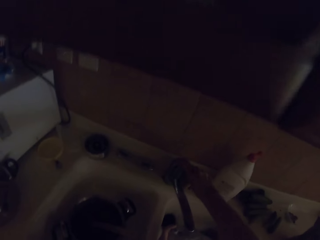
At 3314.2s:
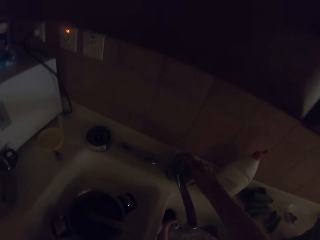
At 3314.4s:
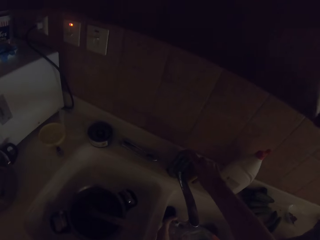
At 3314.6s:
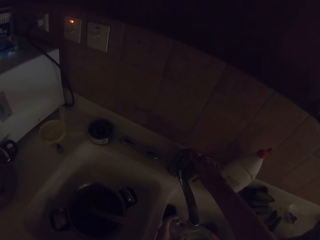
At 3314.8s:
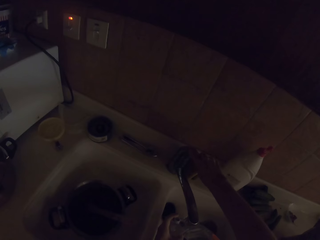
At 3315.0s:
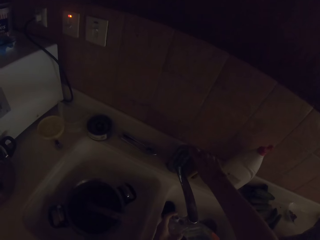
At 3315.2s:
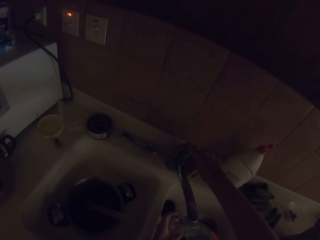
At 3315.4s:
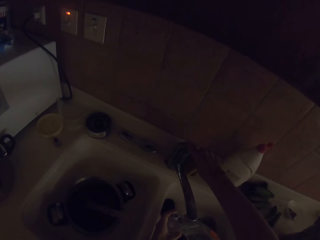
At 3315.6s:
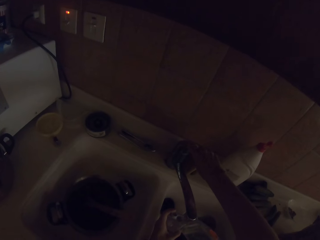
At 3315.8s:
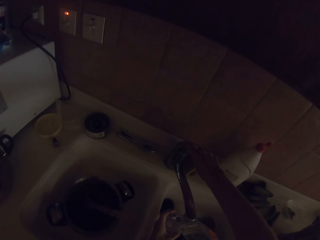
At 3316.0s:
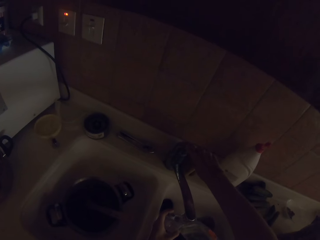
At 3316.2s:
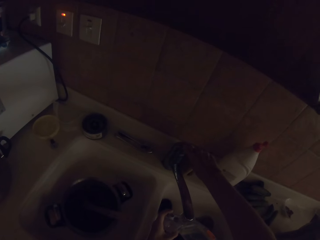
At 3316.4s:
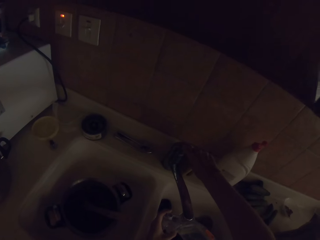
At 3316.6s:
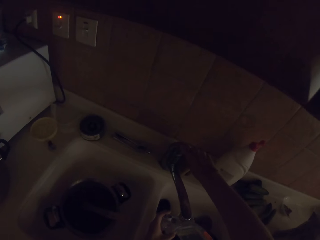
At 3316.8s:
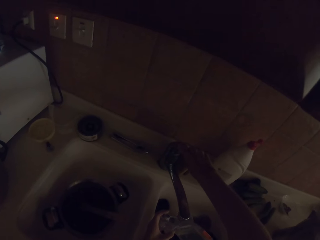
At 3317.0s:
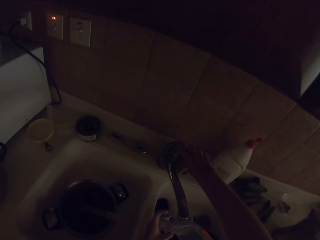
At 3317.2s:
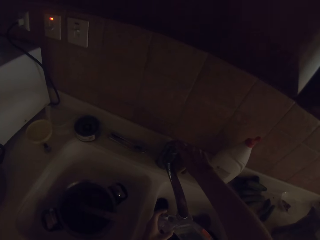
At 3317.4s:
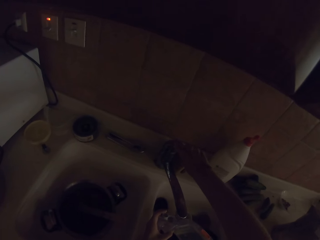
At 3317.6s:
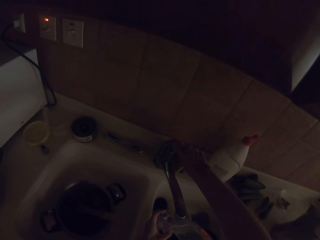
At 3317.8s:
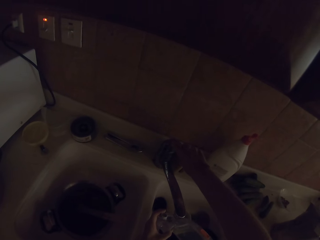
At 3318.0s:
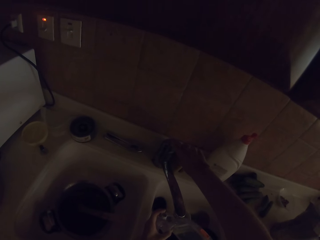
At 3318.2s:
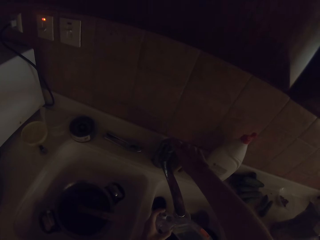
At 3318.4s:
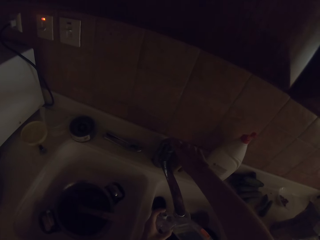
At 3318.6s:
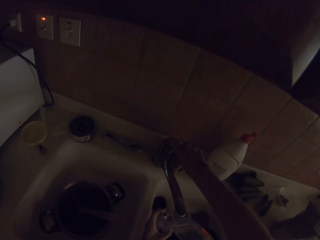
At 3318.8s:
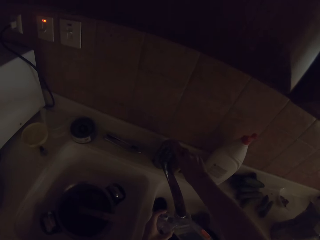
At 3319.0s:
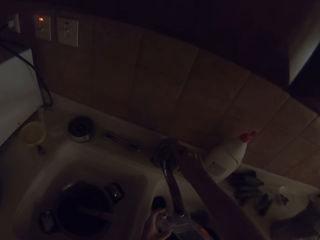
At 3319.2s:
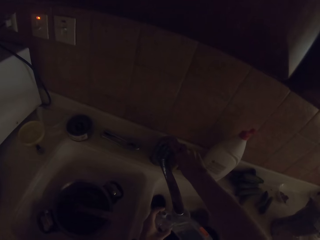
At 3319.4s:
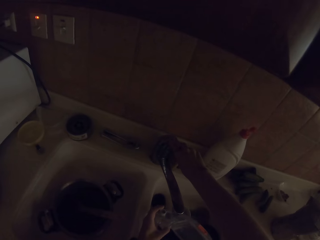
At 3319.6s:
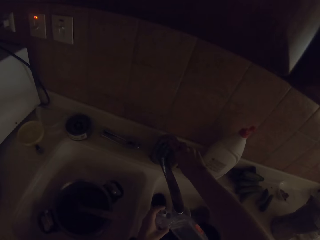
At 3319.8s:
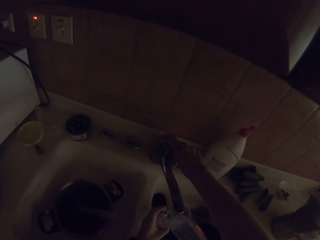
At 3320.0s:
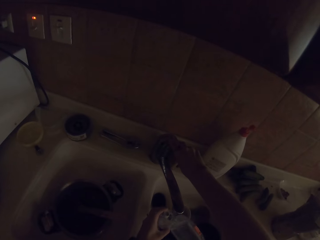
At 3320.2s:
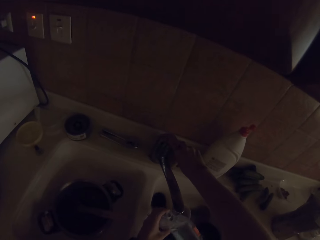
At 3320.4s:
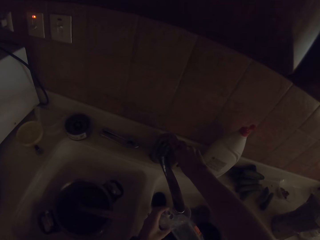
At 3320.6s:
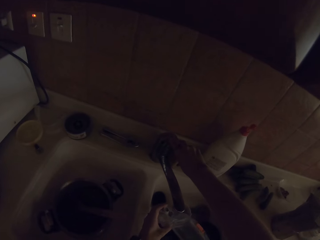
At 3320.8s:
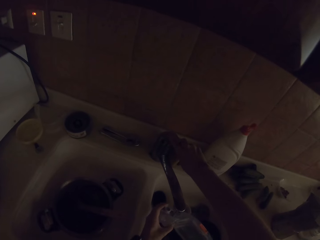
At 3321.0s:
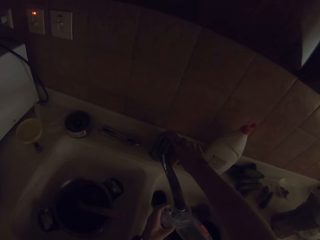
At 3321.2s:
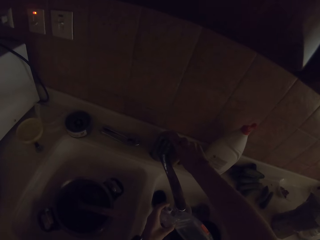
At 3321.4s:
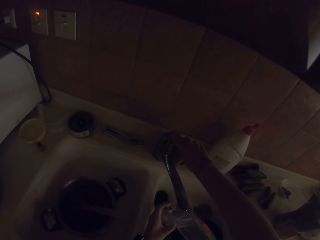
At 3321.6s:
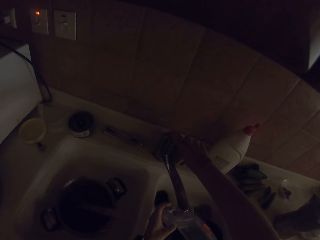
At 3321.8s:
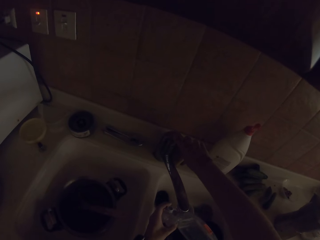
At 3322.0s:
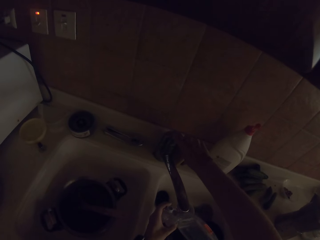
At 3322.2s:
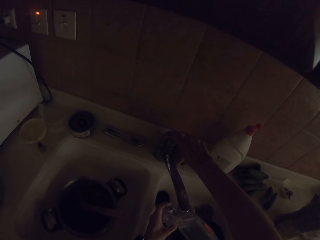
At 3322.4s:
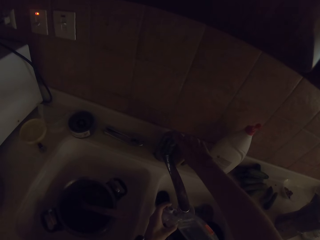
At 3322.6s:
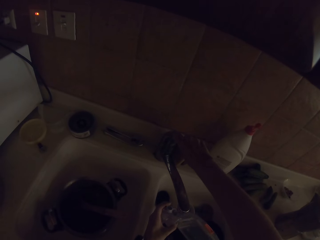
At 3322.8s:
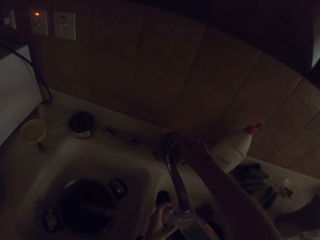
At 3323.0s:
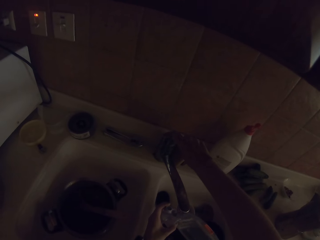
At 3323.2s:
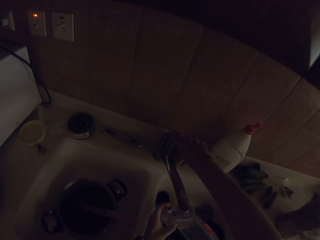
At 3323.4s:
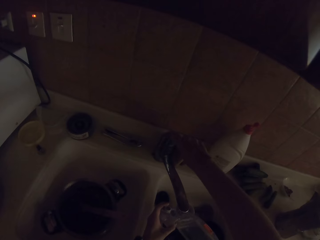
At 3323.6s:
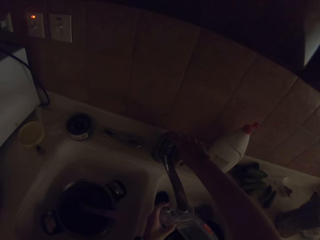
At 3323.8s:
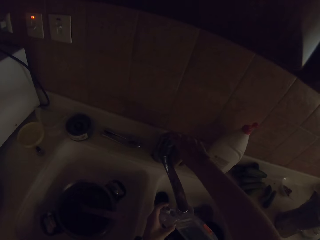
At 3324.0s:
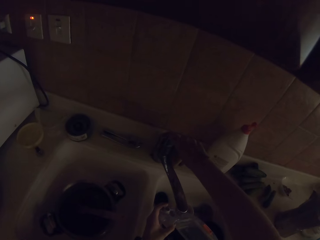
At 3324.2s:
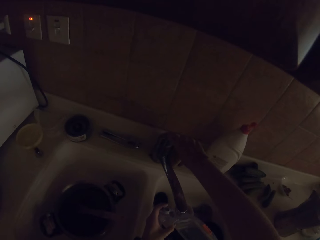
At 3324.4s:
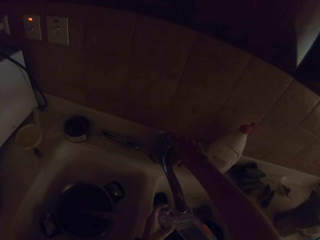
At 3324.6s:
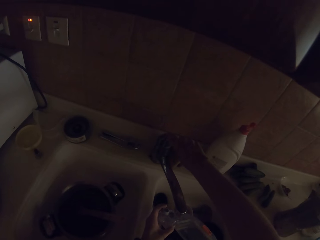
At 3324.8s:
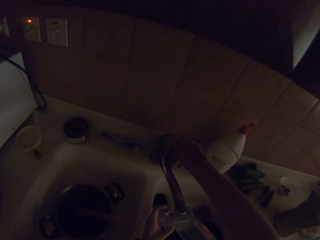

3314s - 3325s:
The camera wearer opens the tap. They close the tap. They hold something in the left hand.

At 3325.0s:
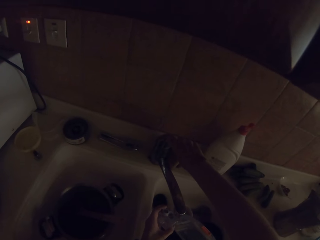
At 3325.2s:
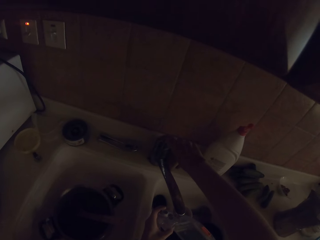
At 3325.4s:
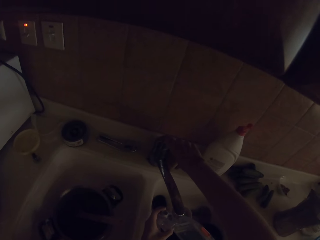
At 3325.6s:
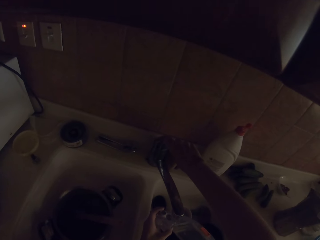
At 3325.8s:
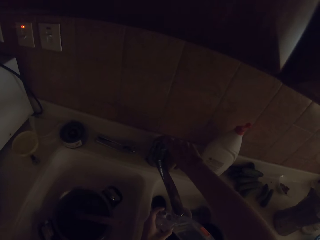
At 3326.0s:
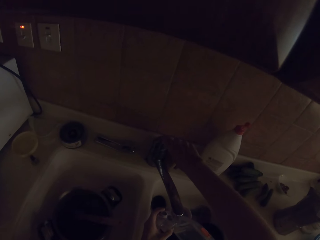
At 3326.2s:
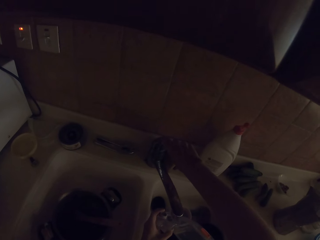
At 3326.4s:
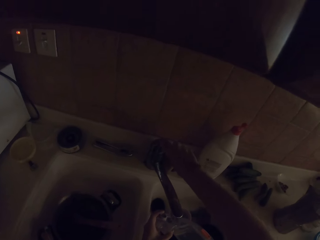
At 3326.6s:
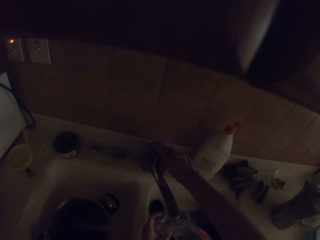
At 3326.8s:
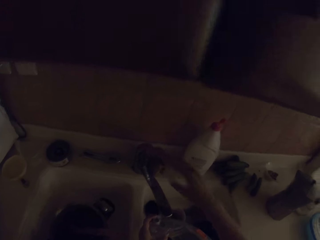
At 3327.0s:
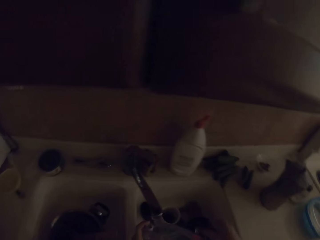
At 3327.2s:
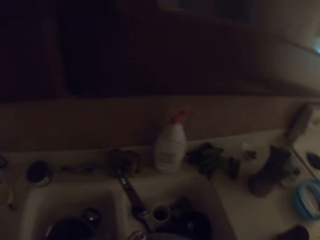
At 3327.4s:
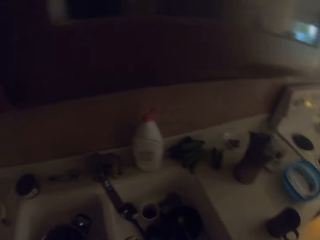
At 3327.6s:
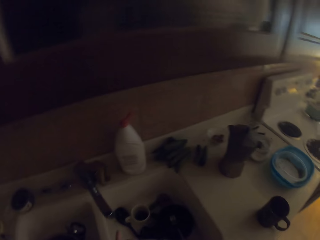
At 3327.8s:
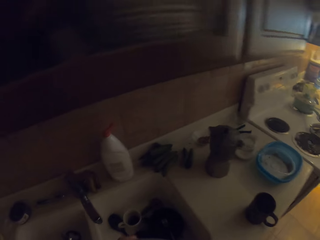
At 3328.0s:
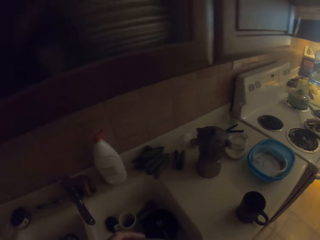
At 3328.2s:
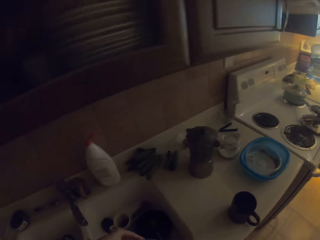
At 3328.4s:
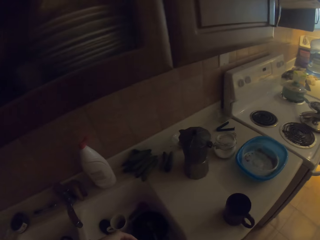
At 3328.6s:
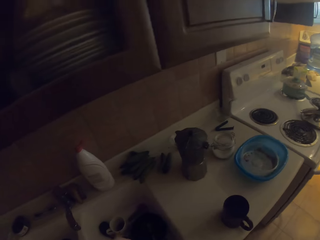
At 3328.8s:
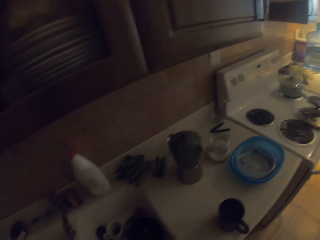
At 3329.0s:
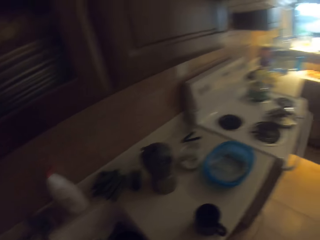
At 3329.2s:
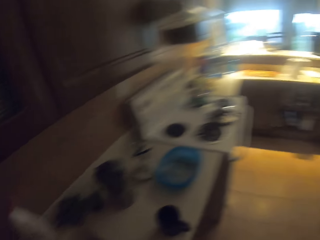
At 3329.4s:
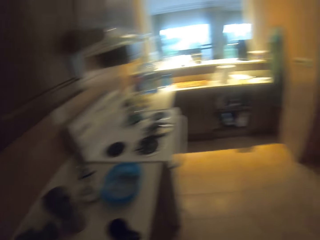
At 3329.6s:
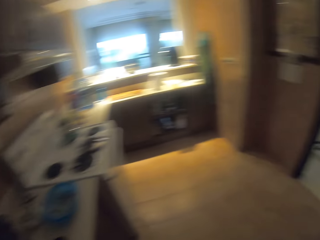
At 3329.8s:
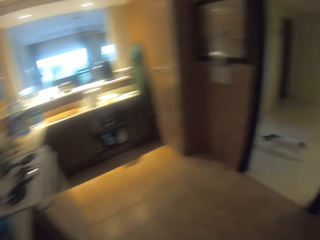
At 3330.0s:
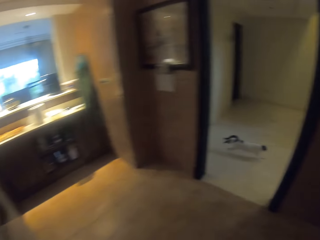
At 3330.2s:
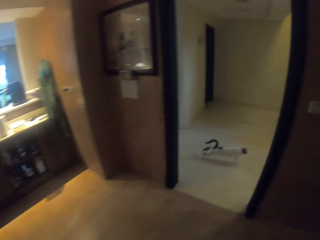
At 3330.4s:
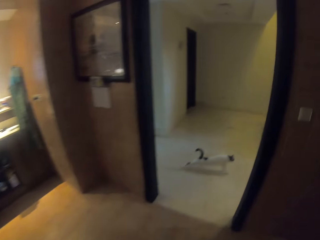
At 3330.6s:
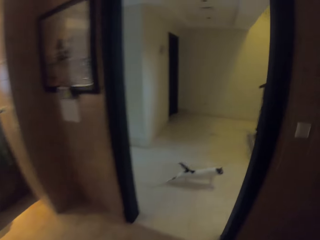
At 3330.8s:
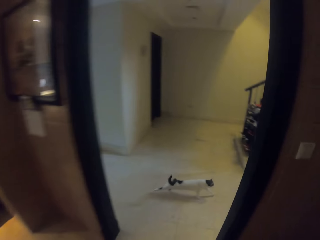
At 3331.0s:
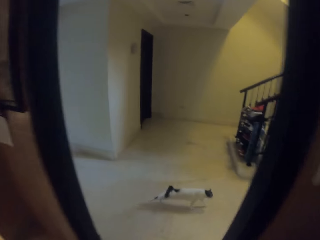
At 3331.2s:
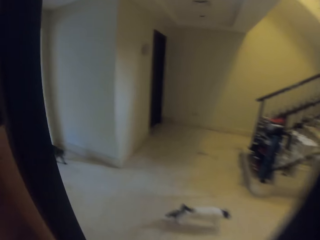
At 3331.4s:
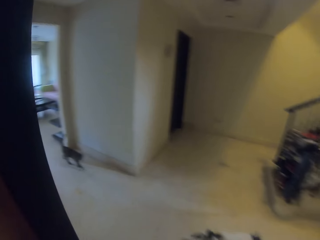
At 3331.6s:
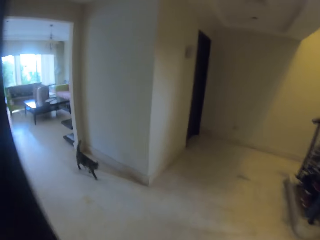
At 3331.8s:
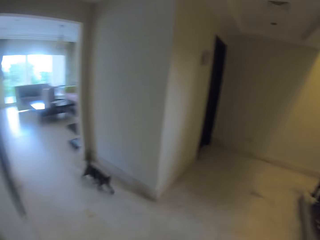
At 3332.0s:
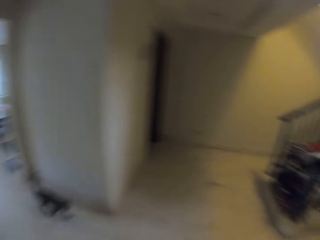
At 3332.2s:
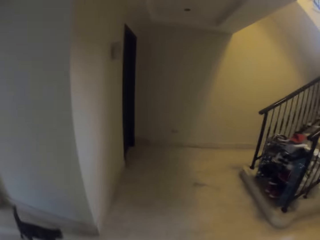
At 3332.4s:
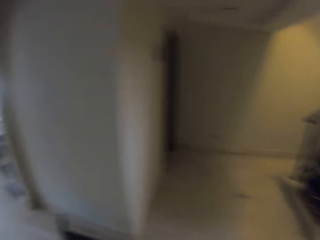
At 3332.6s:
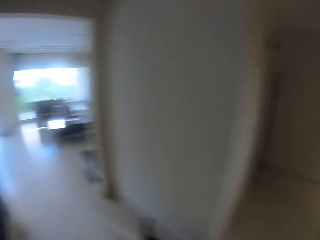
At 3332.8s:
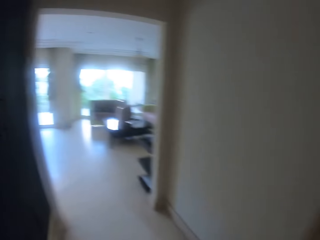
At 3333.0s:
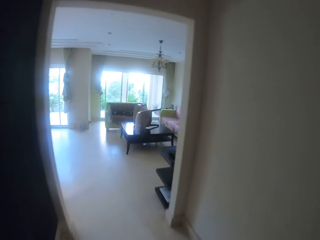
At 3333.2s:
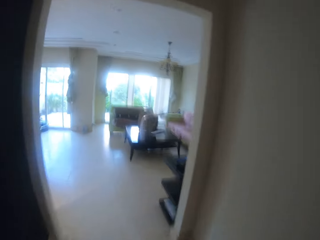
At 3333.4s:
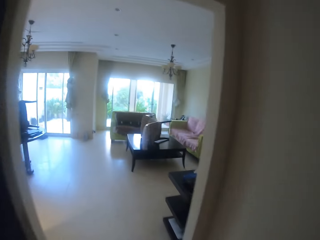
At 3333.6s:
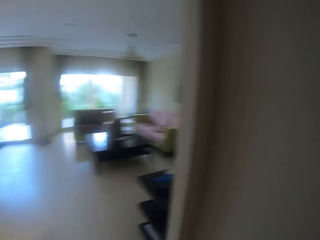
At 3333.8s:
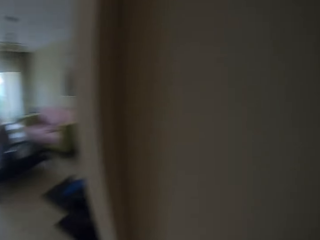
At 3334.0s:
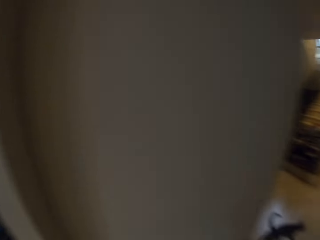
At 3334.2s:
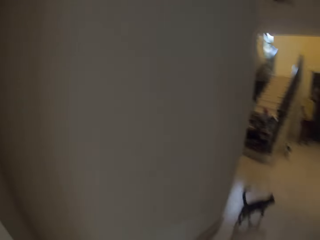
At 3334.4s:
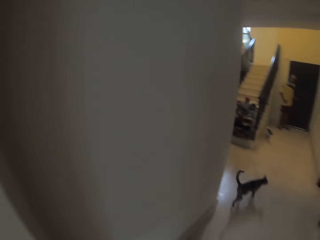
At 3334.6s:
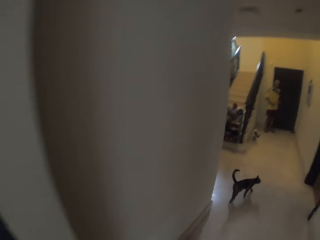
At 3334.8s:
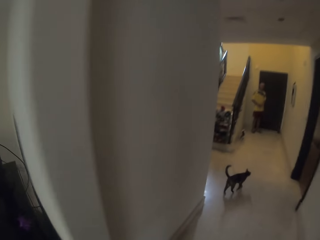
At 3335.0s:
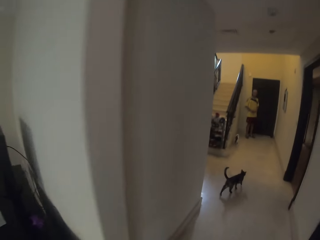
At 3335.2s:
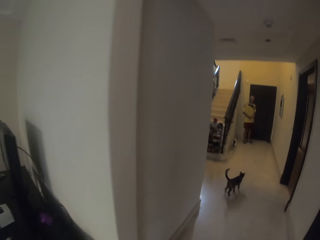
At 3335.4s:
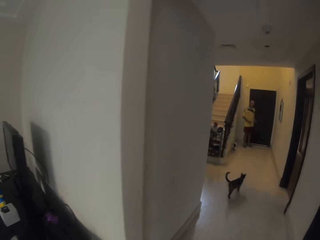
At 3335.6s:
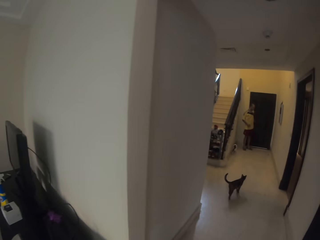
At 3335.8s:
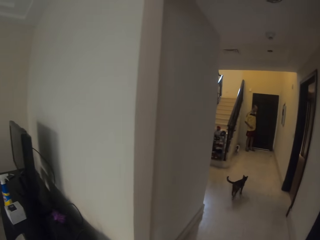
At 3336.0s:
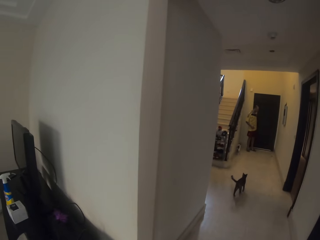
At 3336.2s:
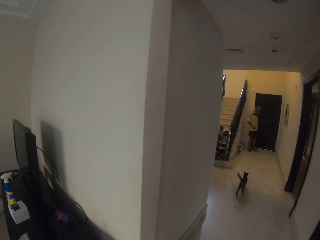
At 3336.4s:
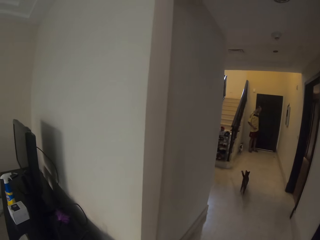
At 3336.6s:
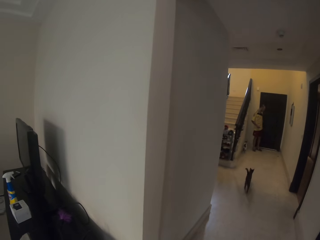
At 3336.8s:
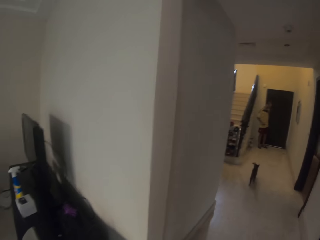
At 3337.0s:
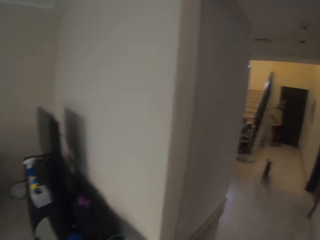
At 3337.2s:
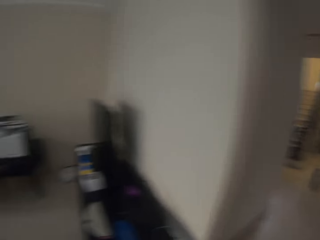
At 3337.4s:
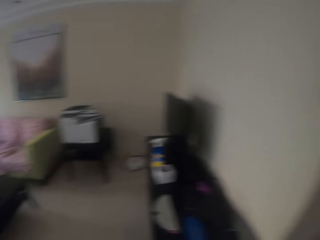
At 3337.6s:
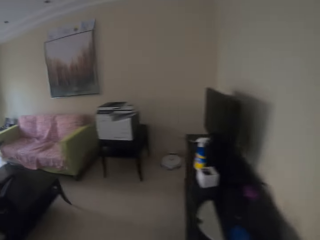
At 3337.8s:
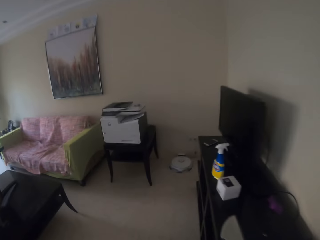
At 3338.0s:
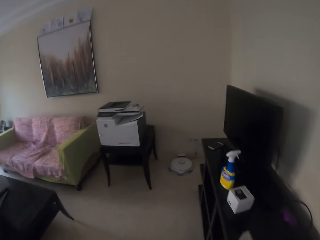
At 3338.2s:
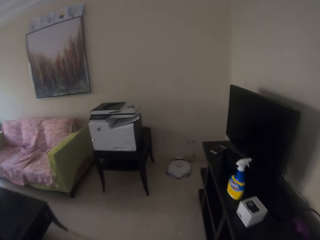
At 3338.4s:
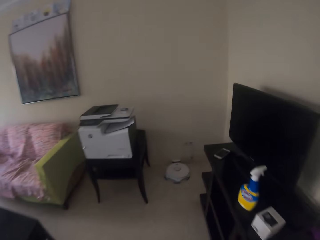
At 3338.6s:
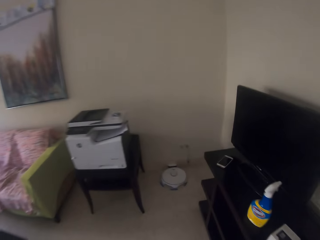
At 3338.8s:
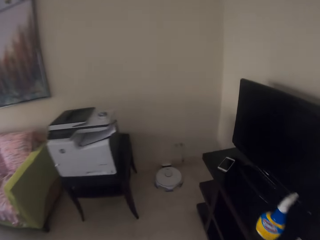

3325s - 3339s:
The camera wearer turns around. They walk out of the kitchen. They walk in the sitting room. A man stands at the door.
